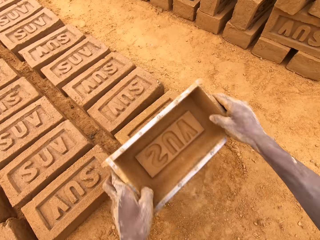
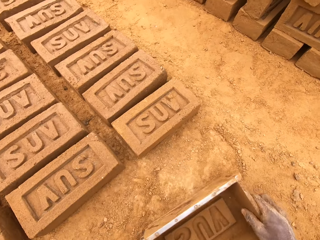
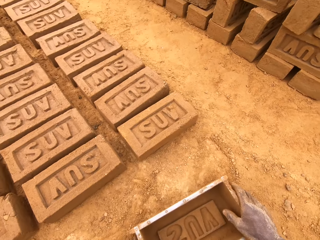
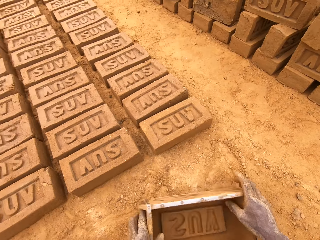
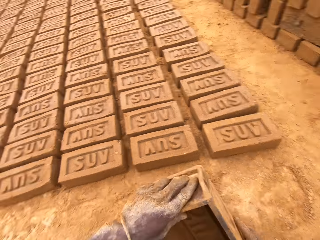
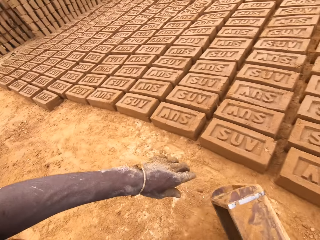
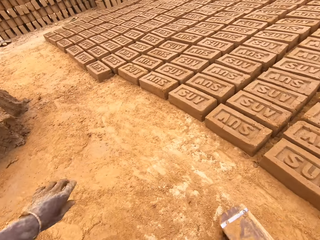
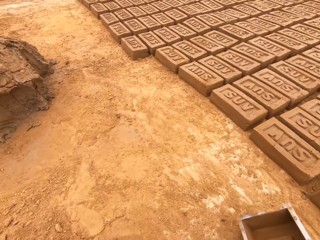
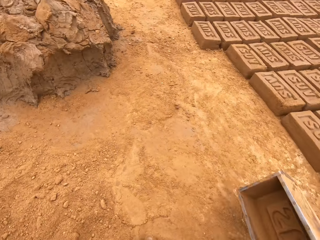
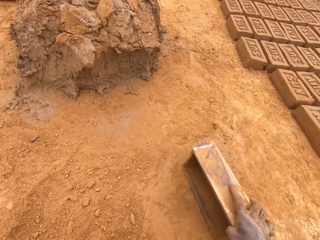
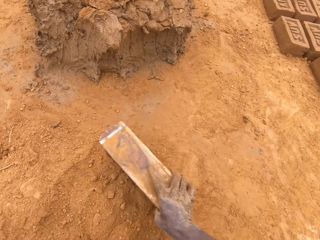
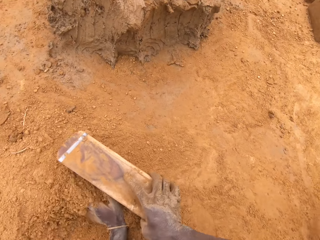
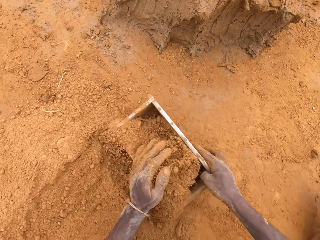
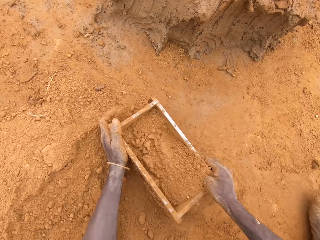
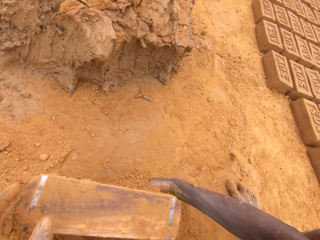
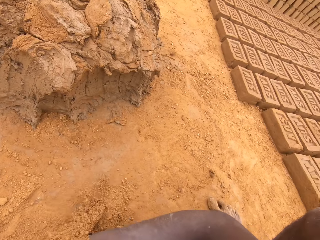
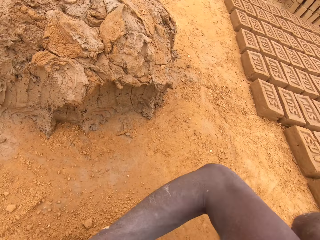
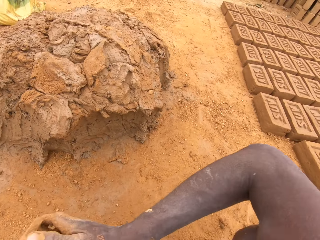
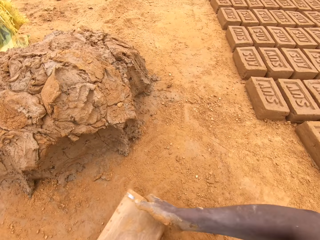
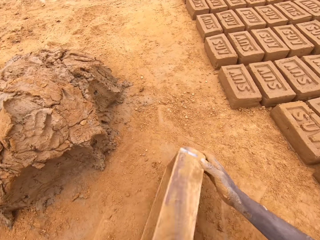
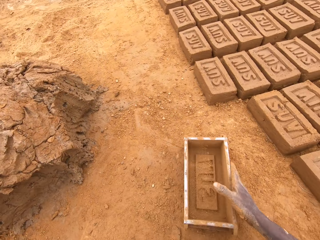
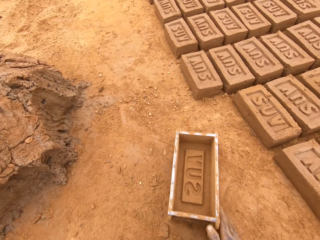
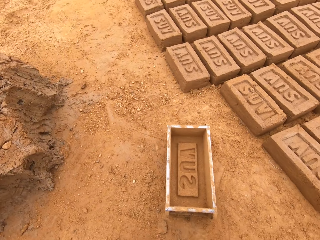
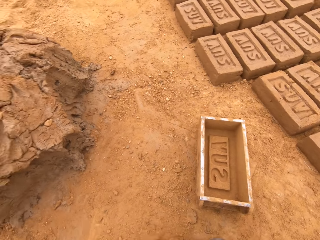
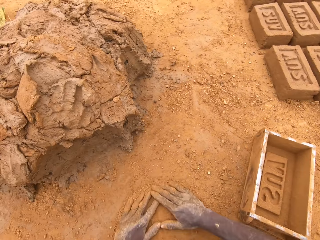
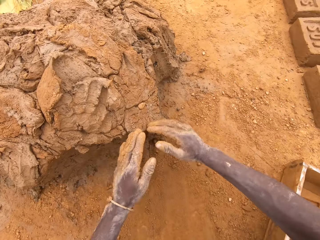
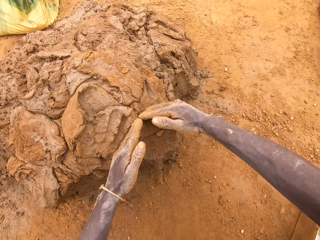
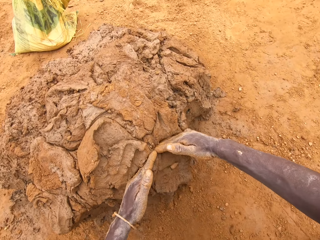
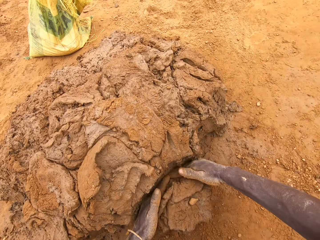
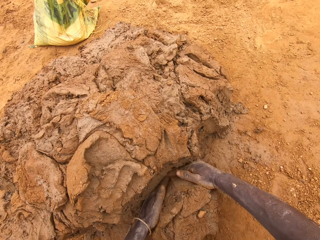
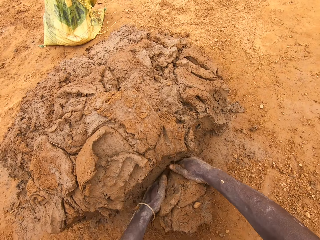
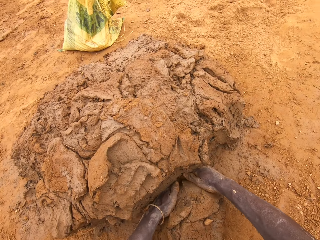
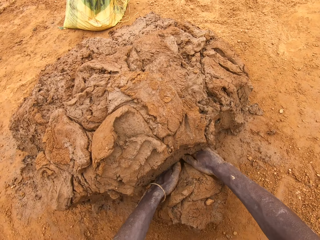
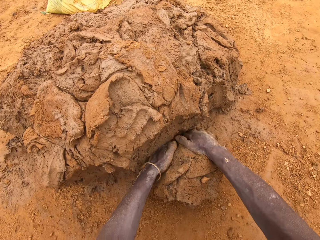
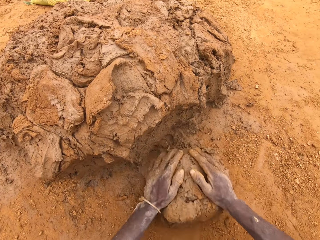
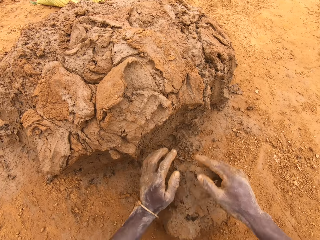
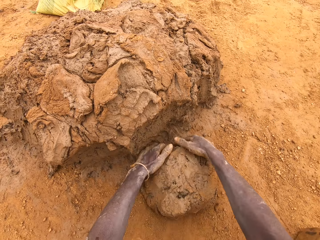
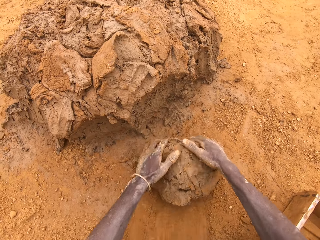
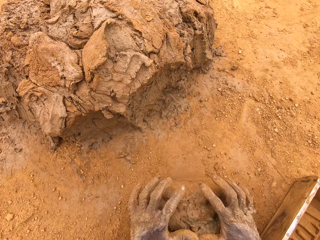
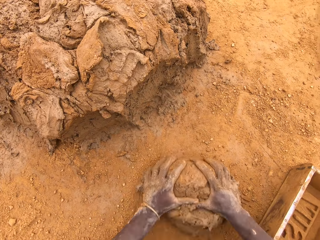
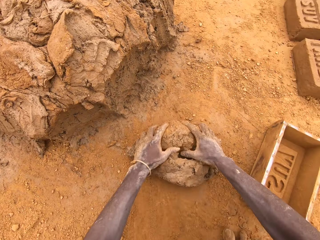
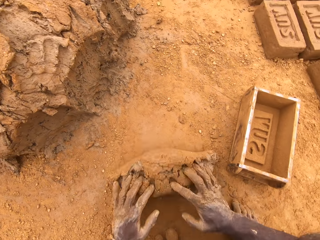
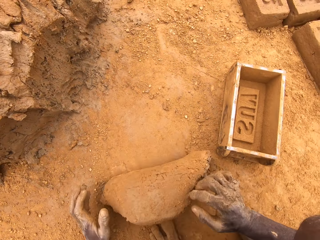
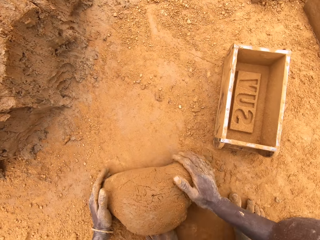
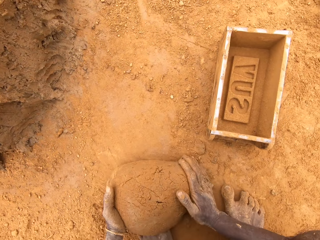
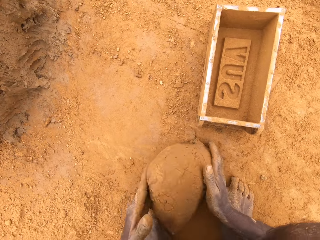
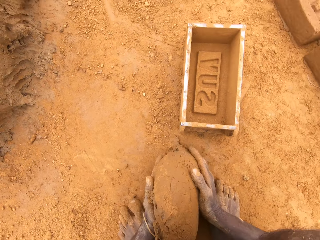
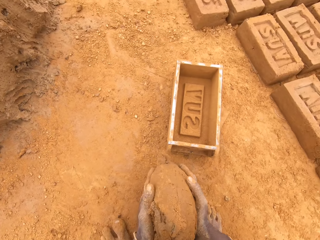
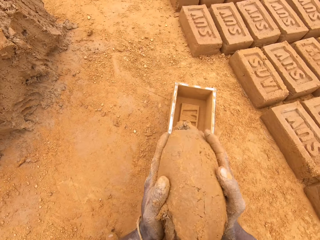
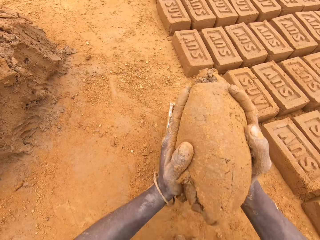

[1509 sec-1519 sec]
The camera wearer moves the box. They put sand in a brick mould. They pour the sand from the brick mould. They move the box. They rub their hands on the ground. They cut mud on a heap of mud. They scoop clay with the hands. They mould the mud on the ground.

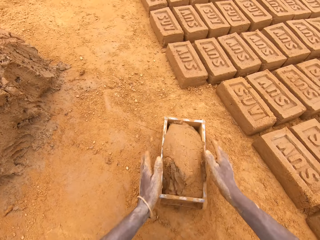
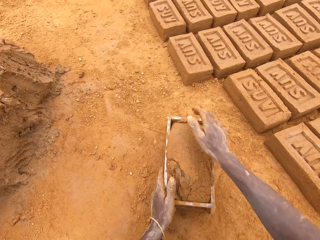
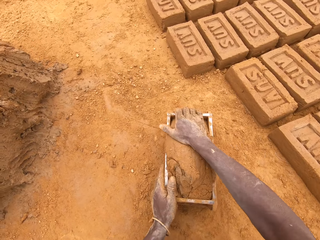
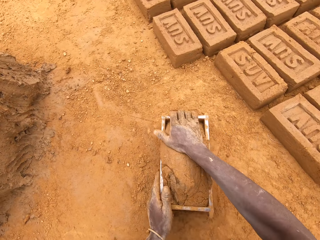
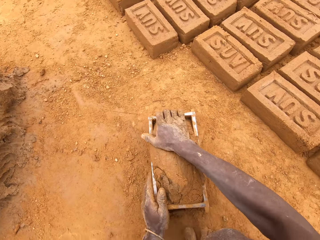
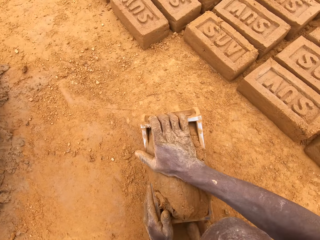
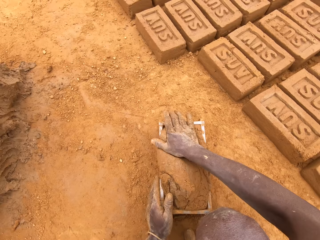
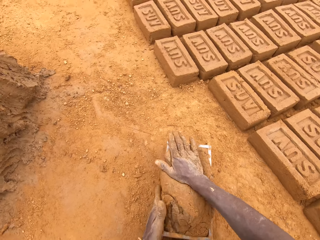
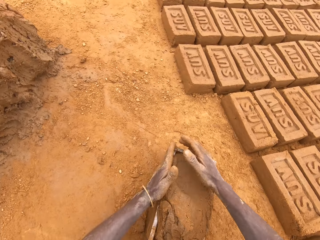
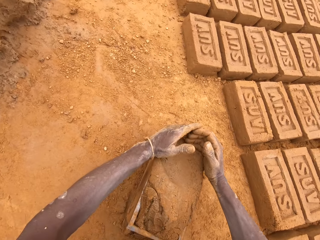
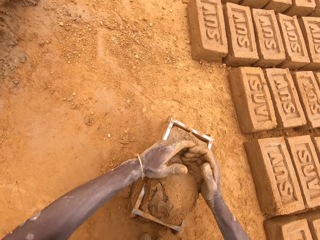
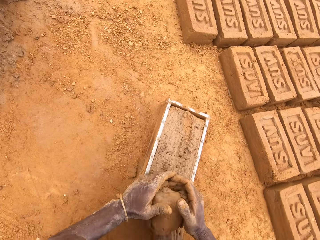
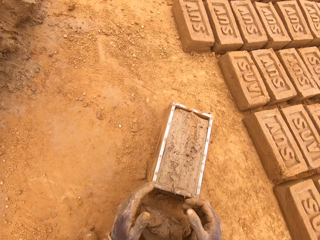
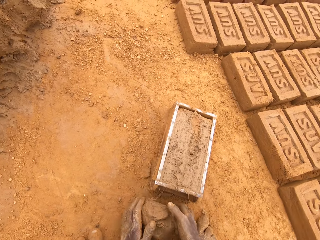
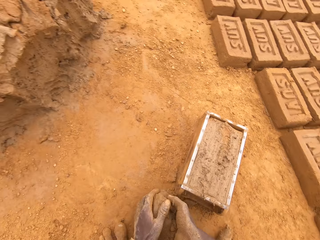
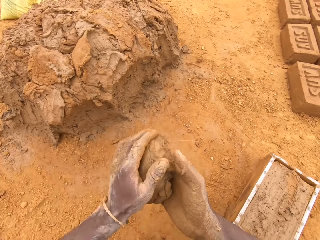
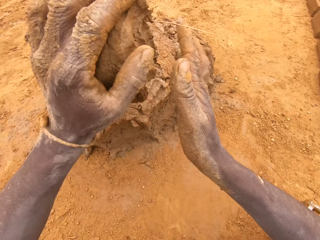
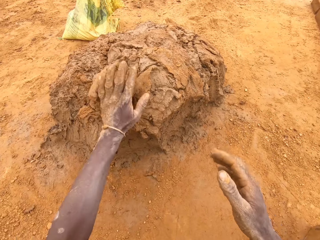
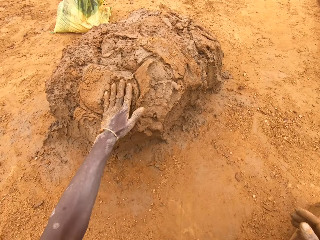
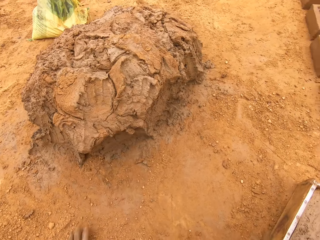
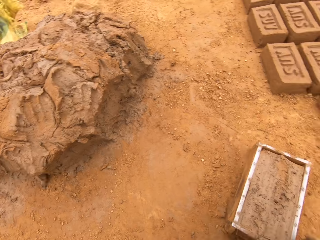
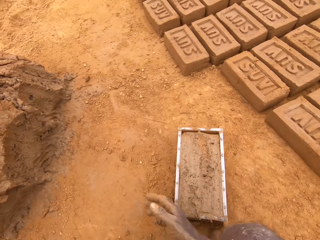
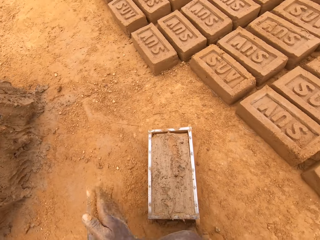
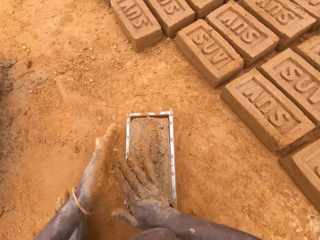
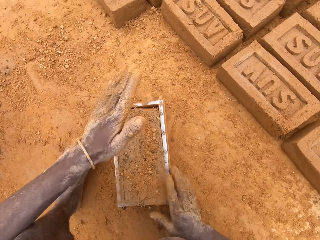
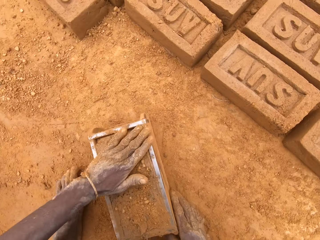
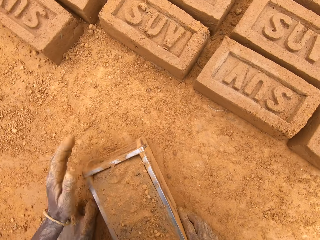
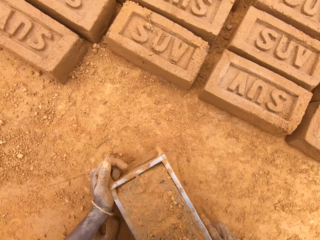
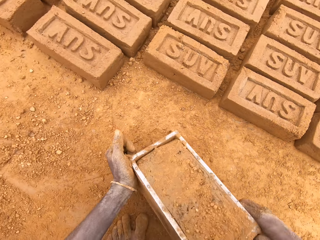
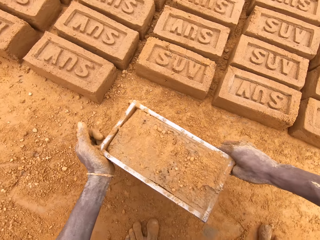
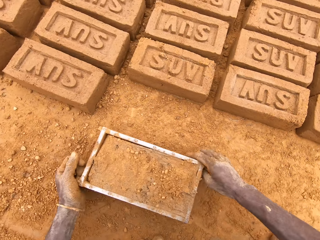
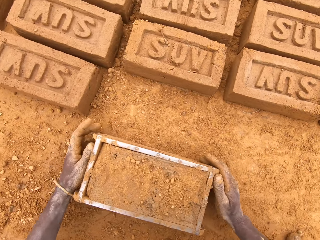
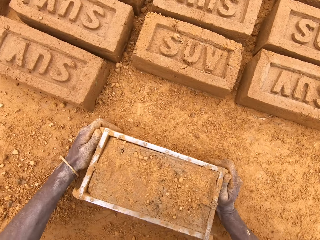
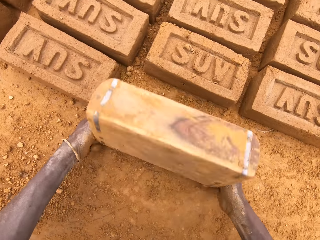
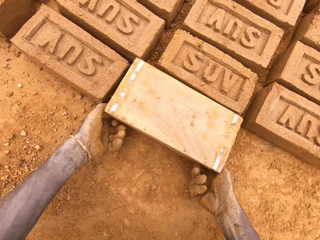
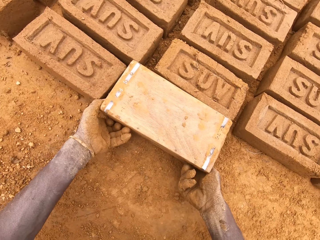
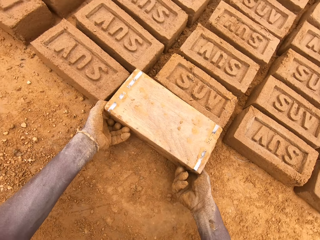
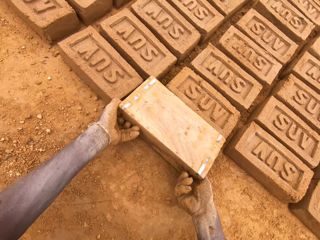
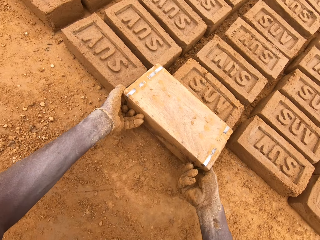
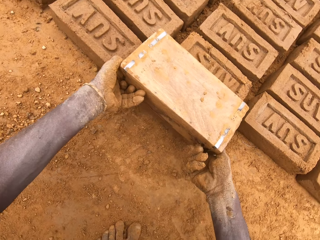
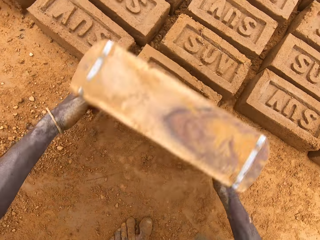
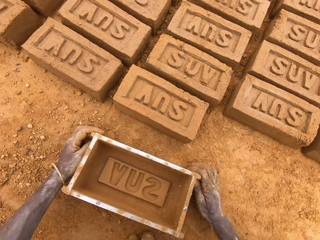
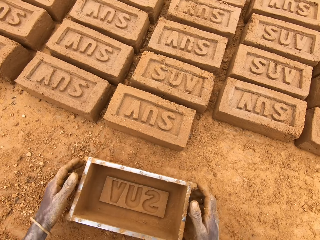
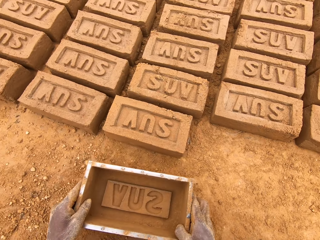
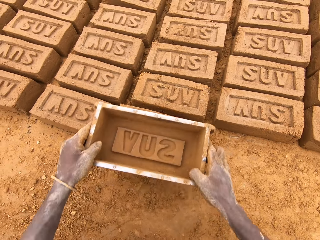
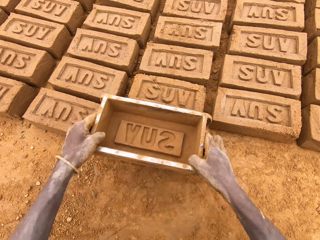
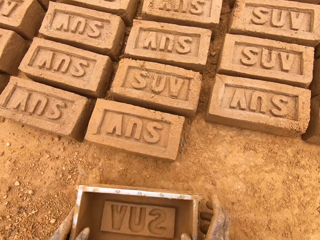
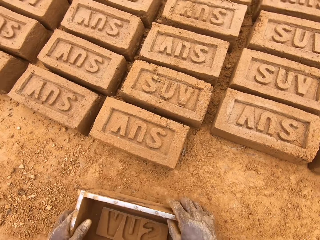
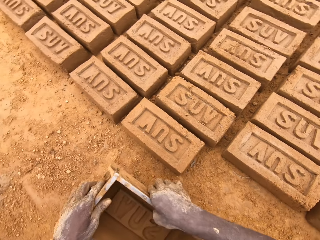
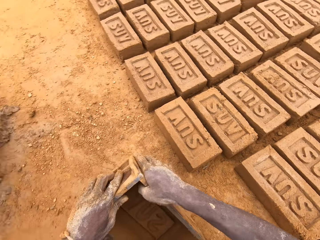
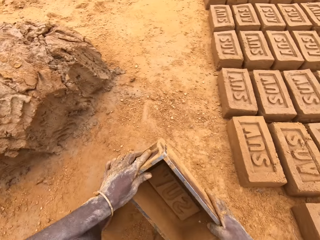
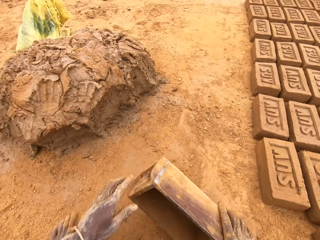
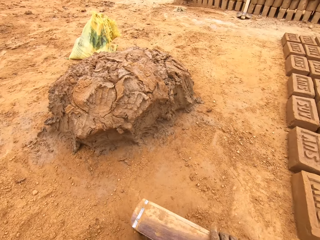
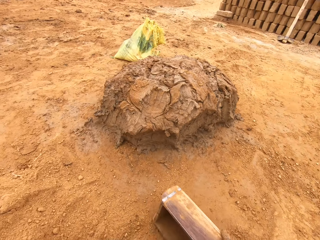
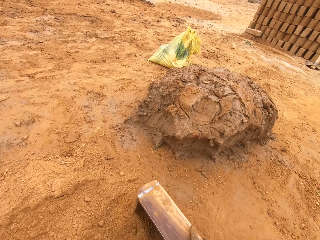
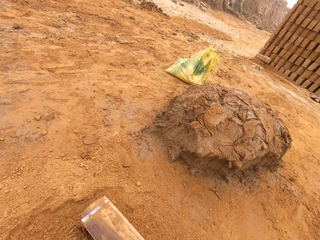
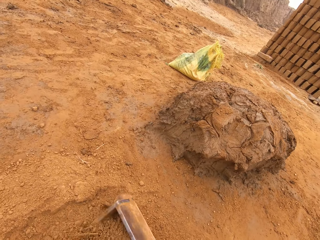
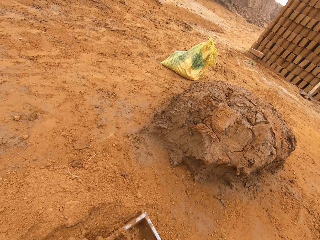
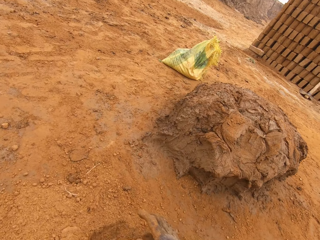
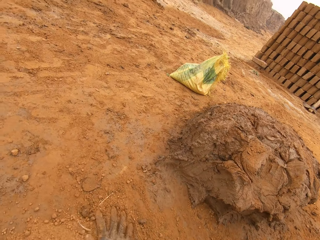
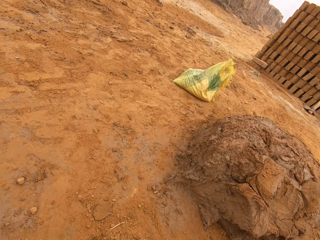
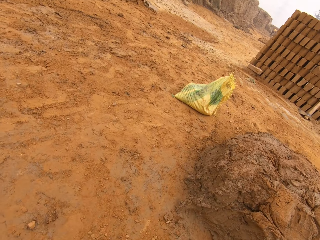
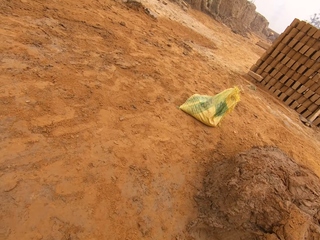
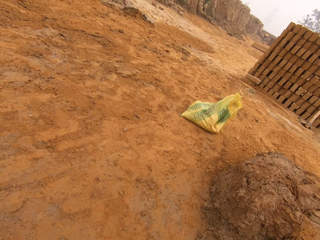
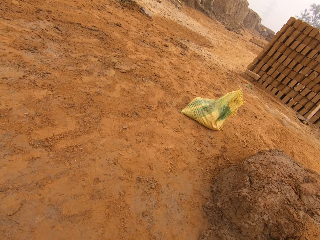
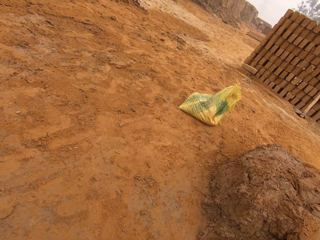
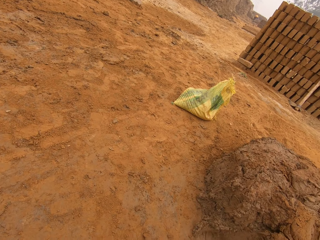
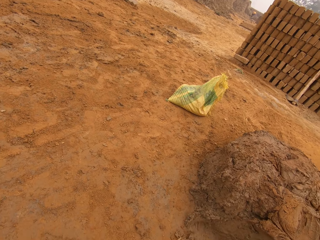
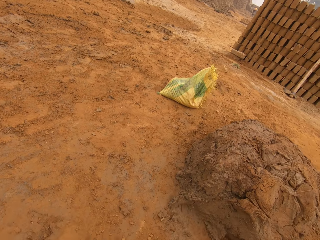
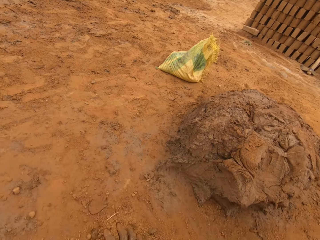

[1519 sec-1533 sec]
The camera wearer puts mud or clay in a brick mould or box. They move the box. They cut the mud in the brick mould. They level the clay in the box. They throw the mud on a heap of mud. They move the box. They put a brick on the ground from the brick mould. They invert the box. They pull the box. They put sand in the brick mould.
